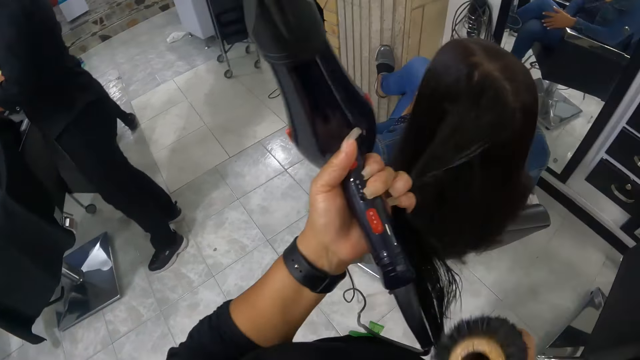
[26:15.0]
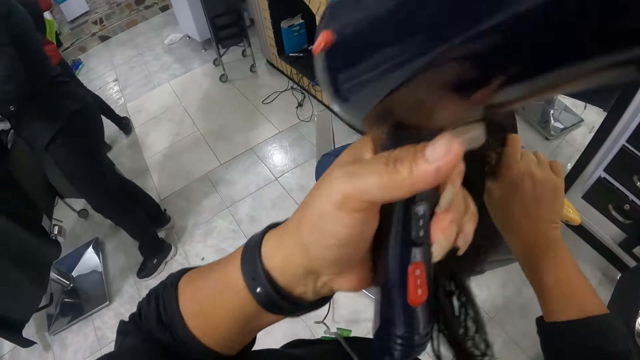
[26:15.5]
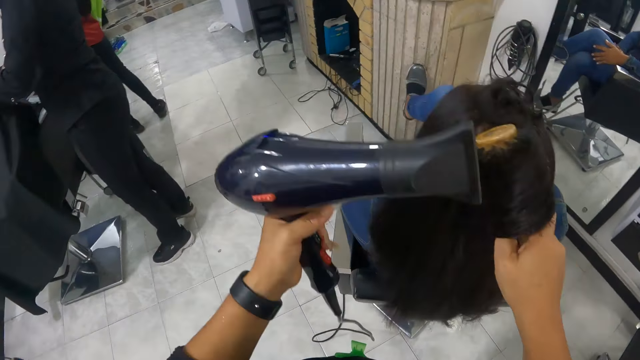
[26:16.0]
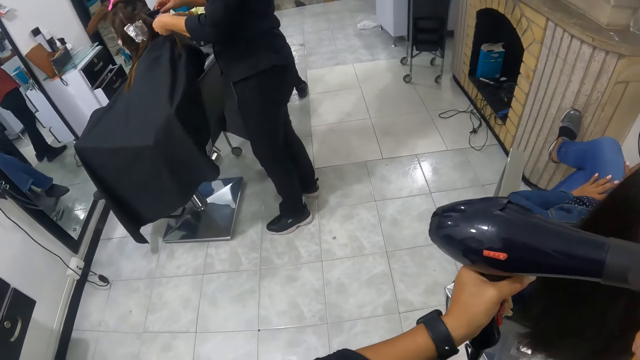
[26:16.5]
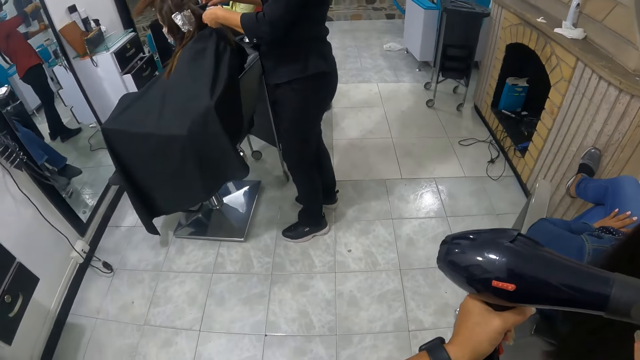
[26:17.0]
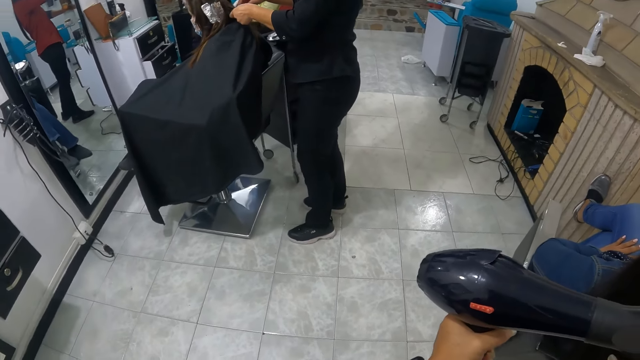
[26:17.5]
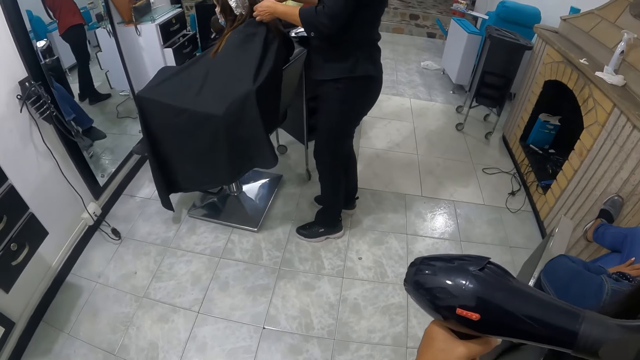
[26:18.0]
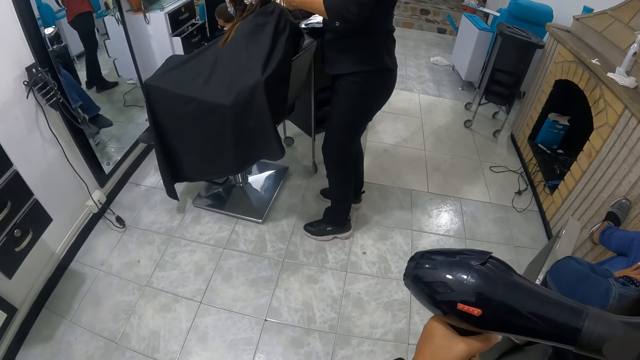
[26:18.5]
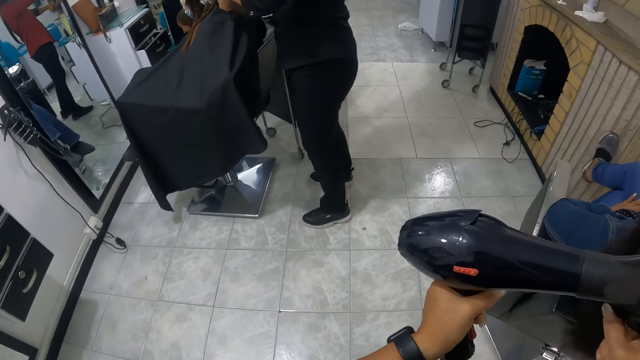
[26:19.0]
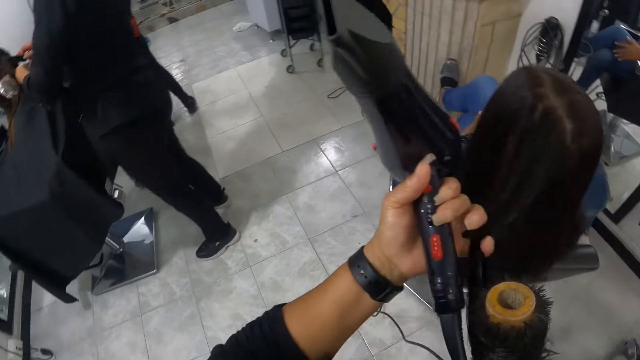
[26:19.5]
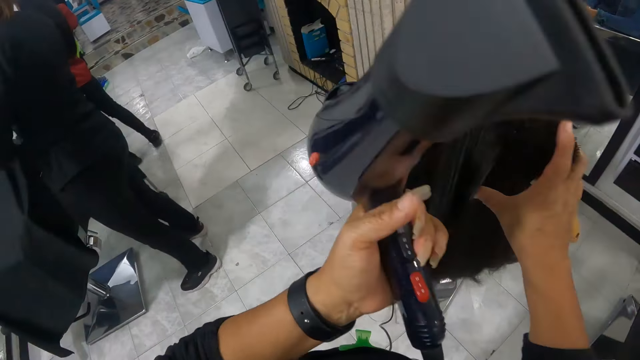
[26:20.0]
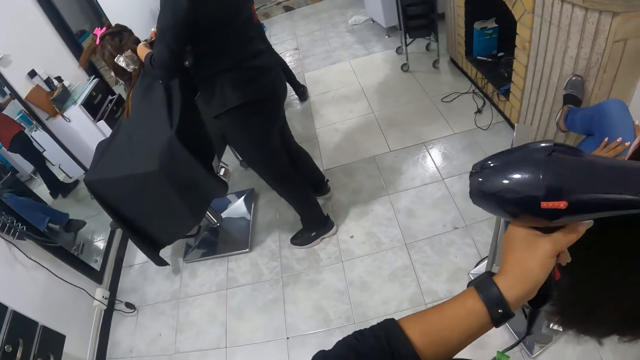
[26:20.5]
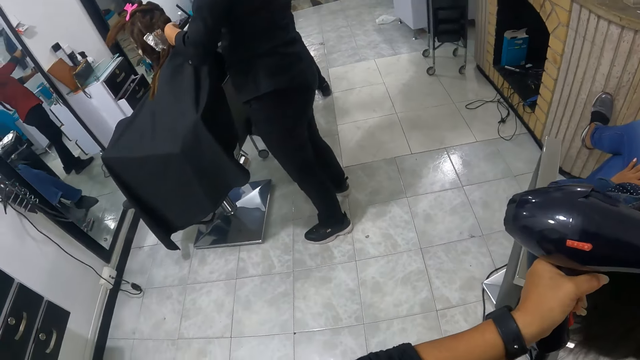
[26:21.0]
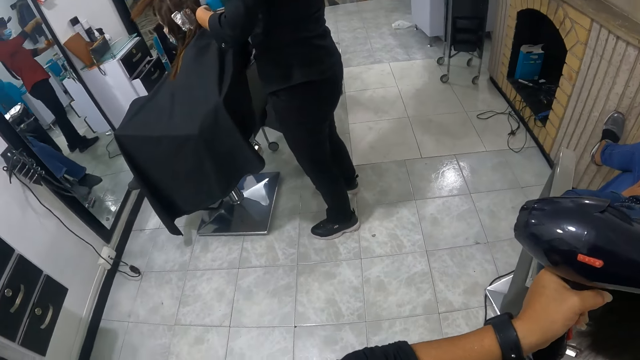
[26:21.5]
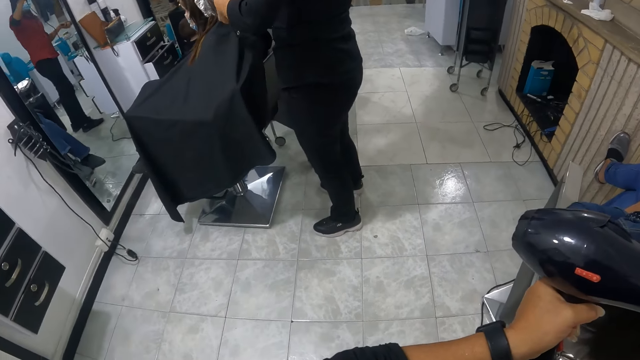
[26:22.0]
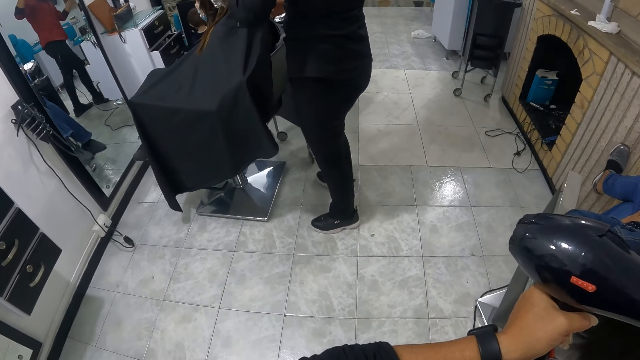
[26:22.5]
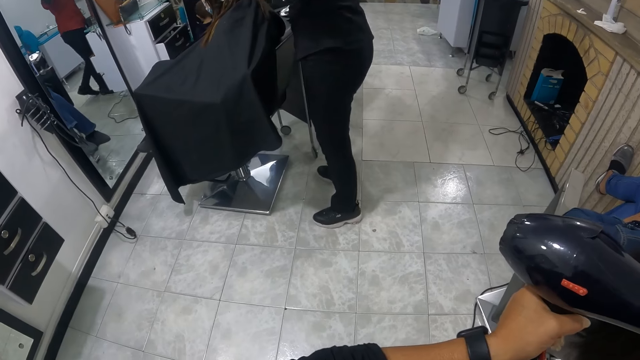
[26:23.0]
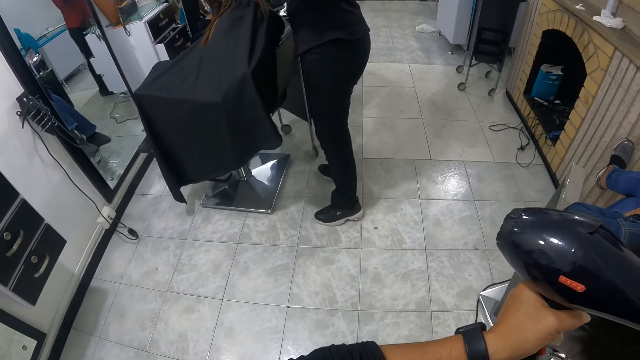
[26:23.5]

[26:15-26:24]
The camera wearer rolls the woman's hair with the roller brush in her right hand. She combs the woman's hair with the hair roller comb in her right hand and the hairdryer in her left hand.

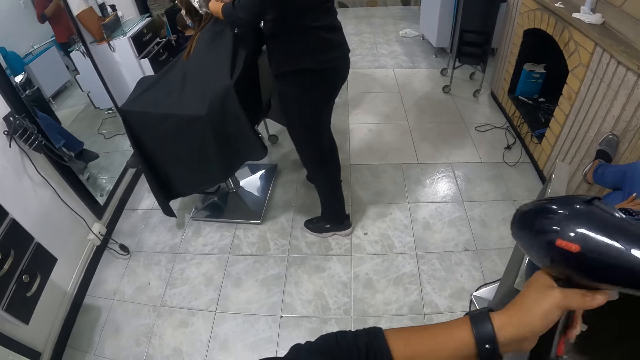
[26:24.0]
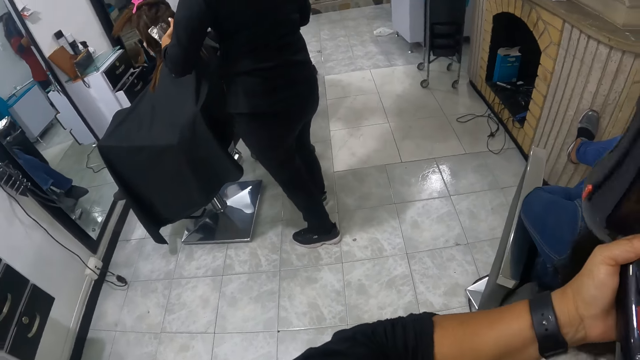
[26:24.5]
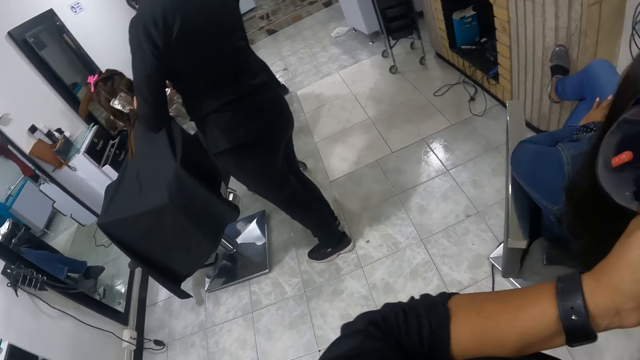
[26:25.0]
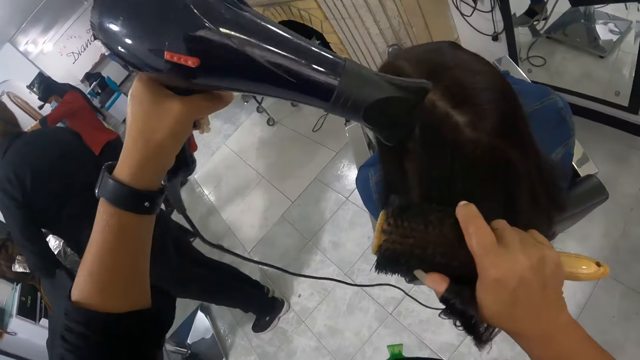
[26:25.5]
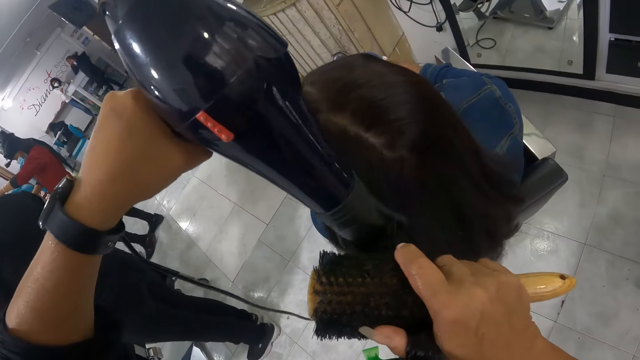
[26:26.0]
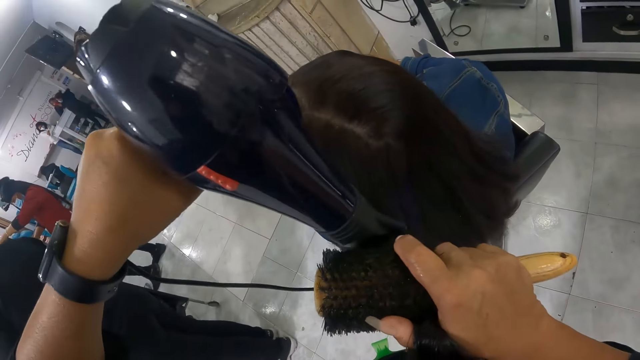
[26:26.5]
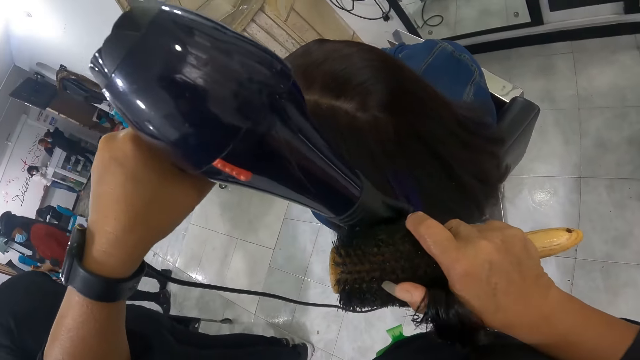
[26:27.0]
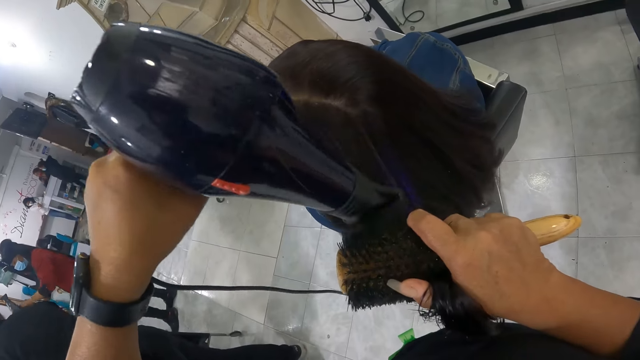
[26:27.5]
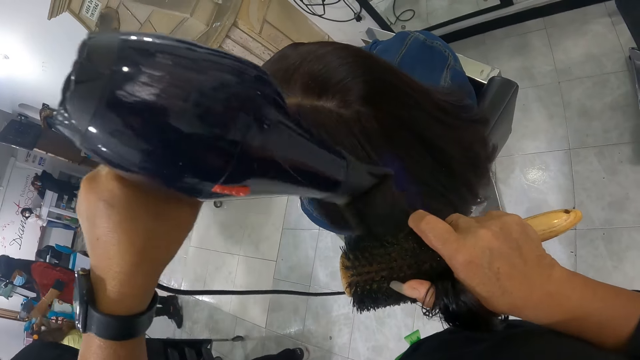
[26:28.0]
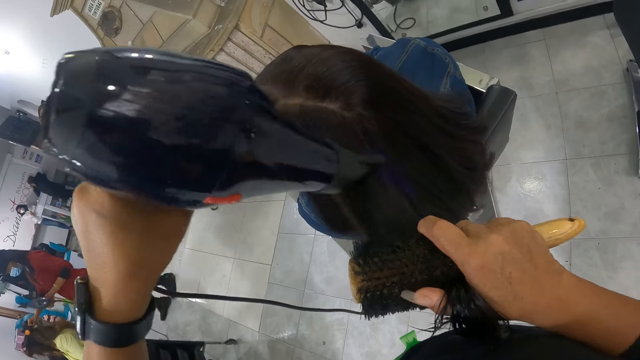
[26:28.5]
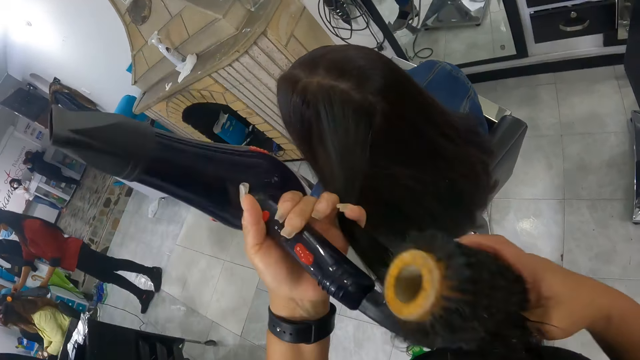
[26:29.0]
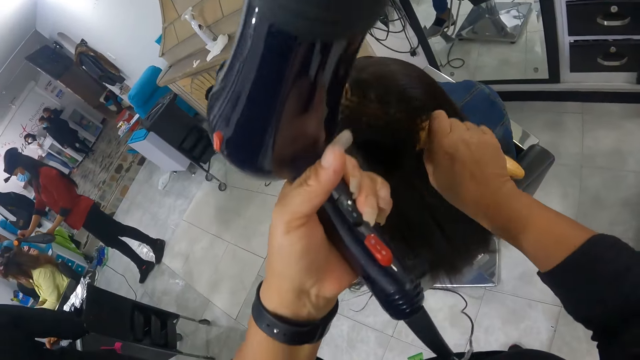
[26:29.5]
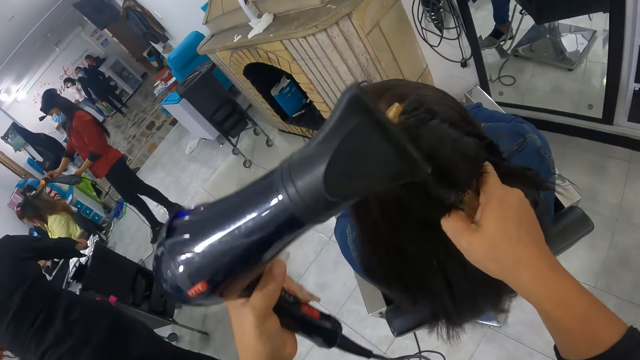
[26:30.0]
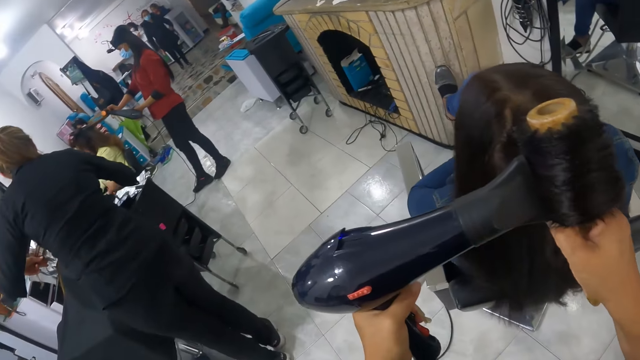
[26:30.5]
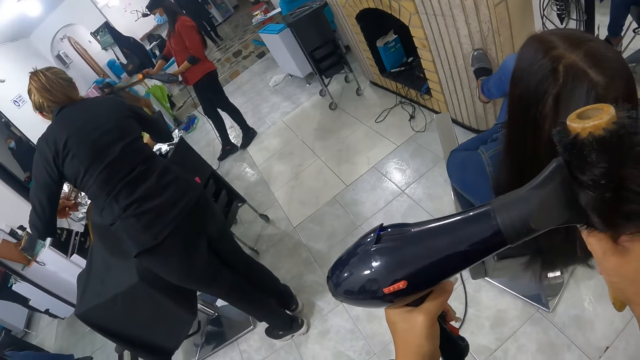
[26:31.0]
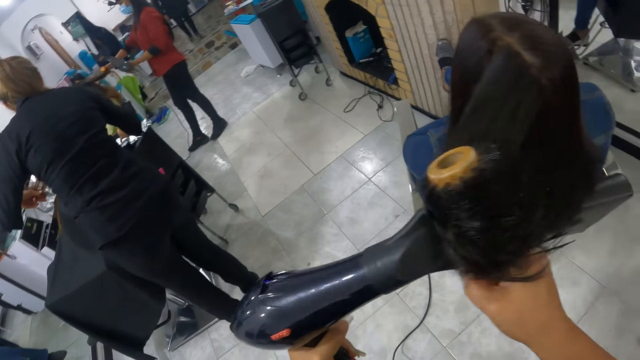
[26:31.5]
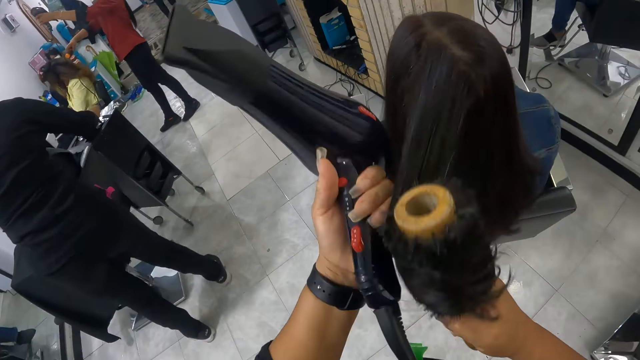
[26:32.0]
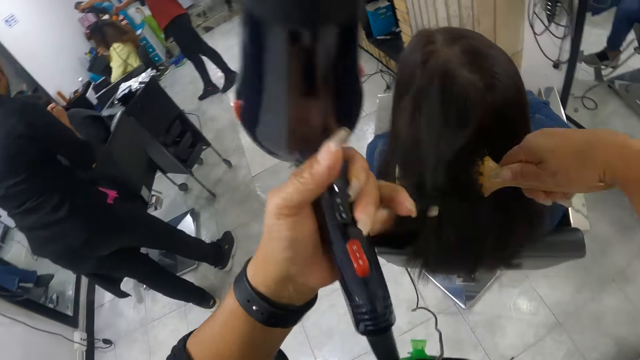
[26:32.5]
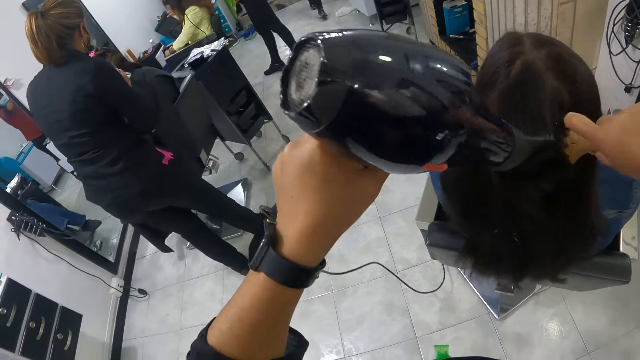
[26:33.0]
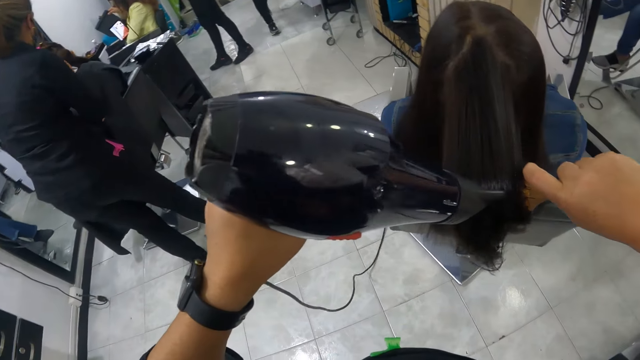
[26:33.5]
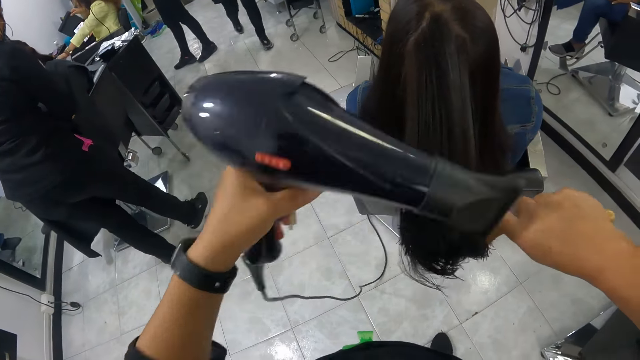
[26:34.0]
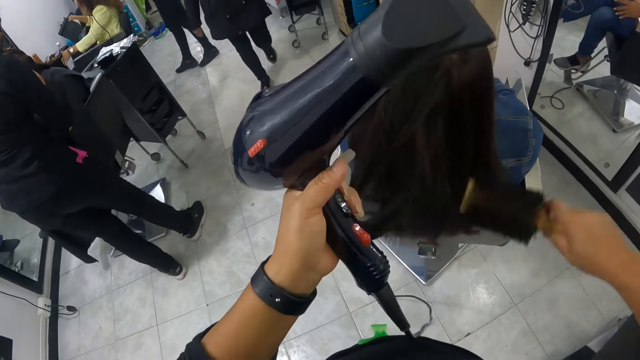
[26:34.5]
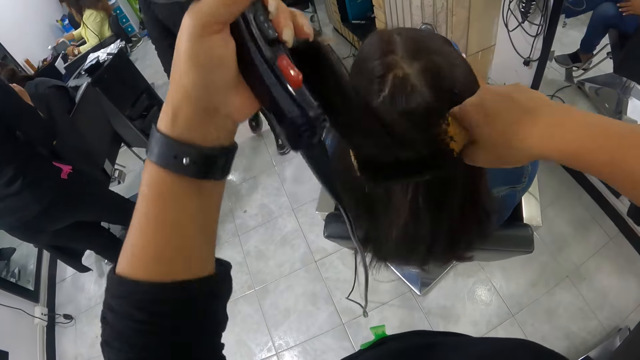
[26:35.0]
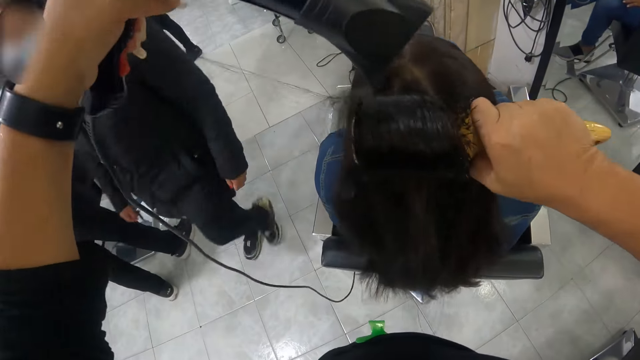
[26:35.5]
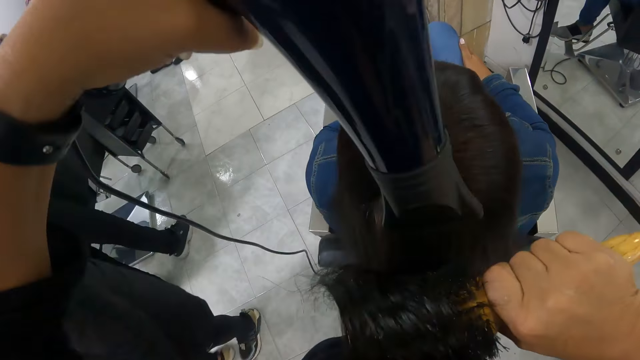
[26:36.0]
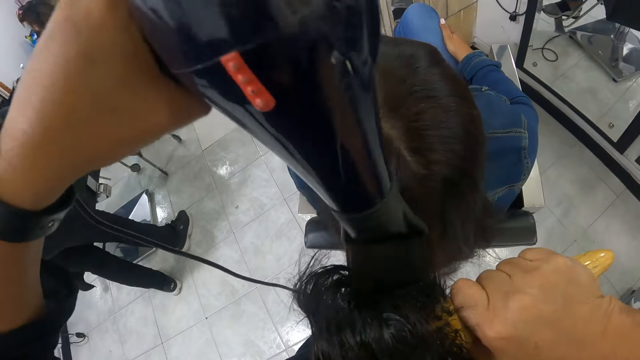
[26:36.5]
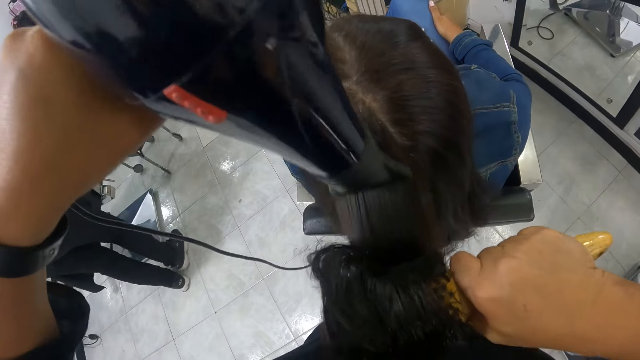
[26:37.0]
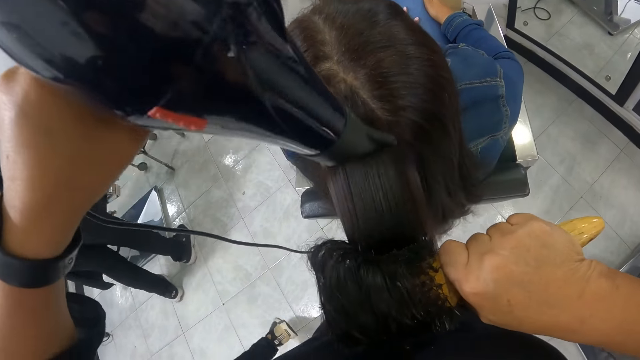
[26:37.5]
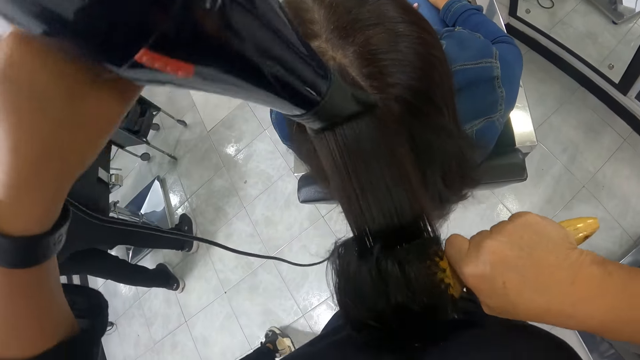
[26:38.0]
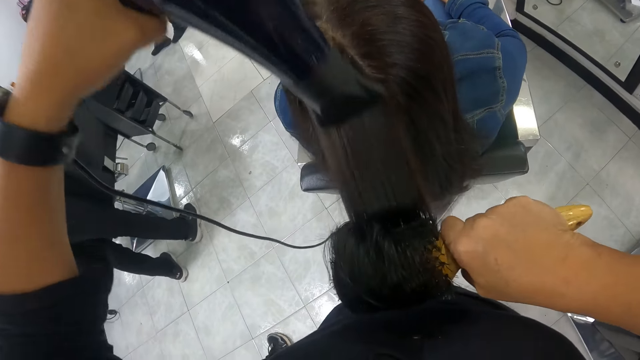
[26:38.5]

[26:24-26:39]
The camera wearer combs the woman's hair with the hair roller comb in her right hand and the hairdryer in her left hand. She rolls the woman's hair with the roller brush in her right hand. She combs the woman's hair with the hair roller comb in her right hand and the hairdryer in her left hand. She combs the woman's hair again. She rolls the woman's hair with the roller brush in her right hand. A lady passes by. The camera wearer combs the woman's hair with the hair roller comb in her right hand and the hairdryer in her left hand.
